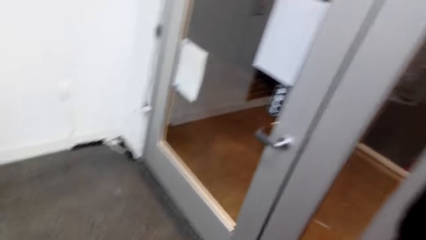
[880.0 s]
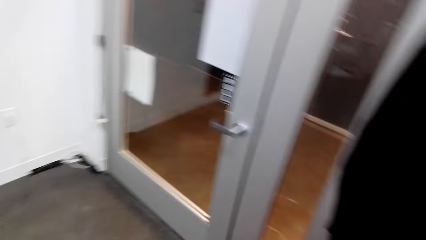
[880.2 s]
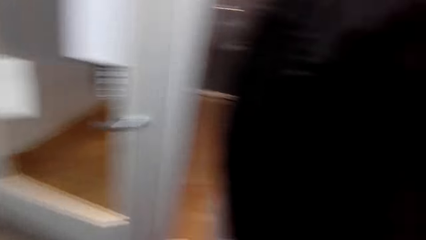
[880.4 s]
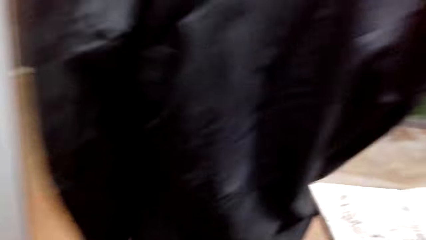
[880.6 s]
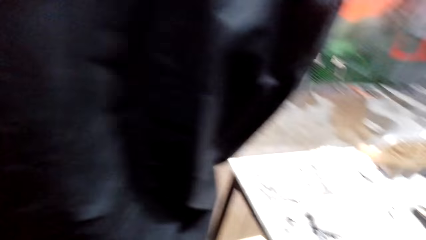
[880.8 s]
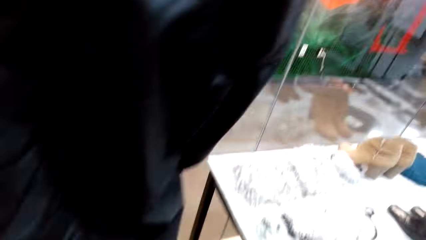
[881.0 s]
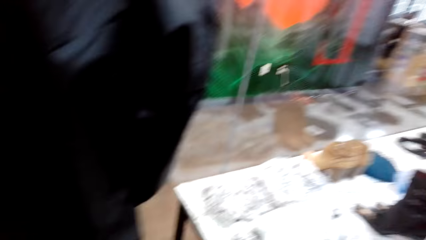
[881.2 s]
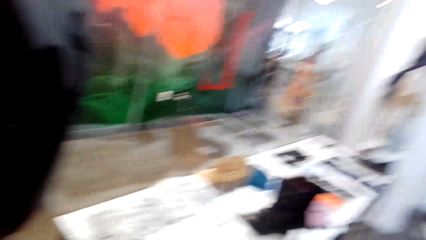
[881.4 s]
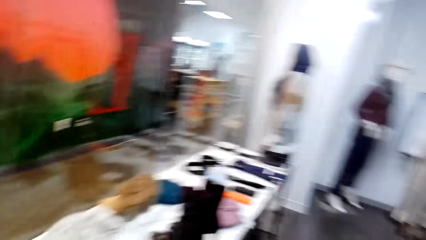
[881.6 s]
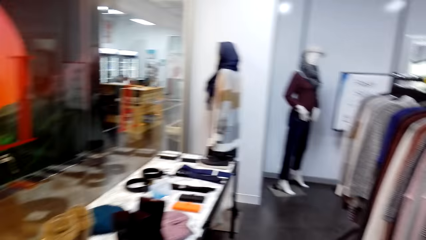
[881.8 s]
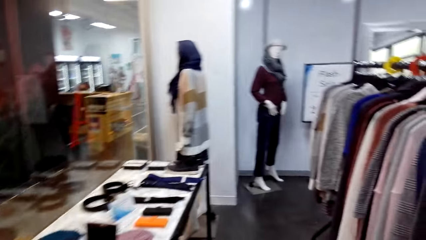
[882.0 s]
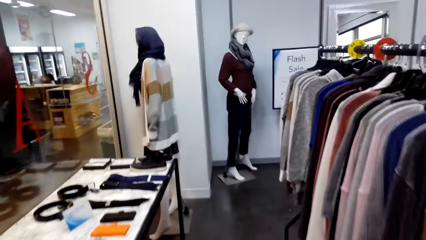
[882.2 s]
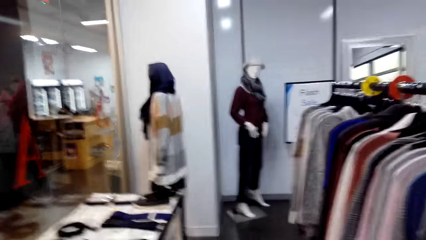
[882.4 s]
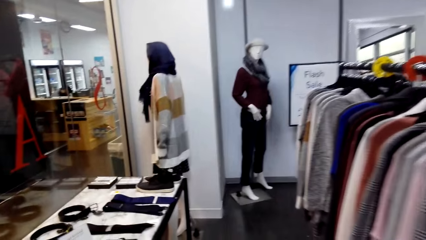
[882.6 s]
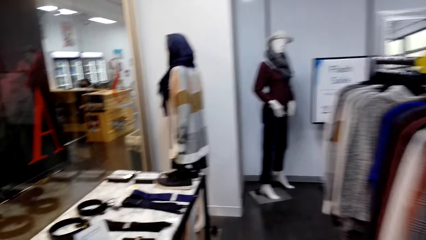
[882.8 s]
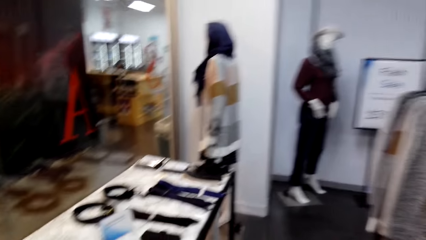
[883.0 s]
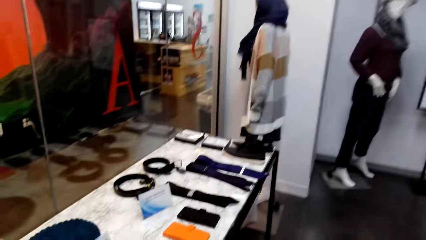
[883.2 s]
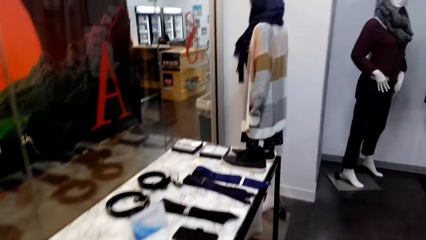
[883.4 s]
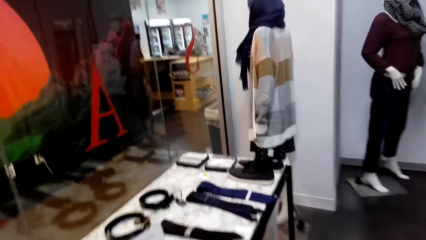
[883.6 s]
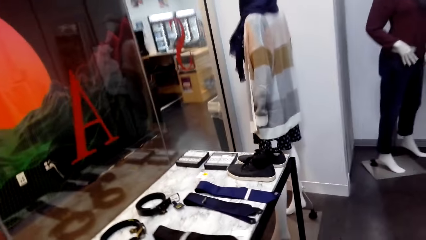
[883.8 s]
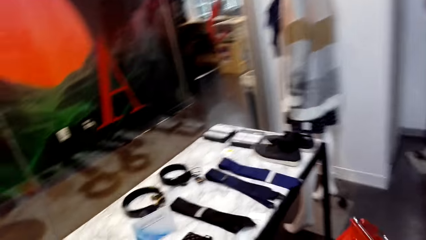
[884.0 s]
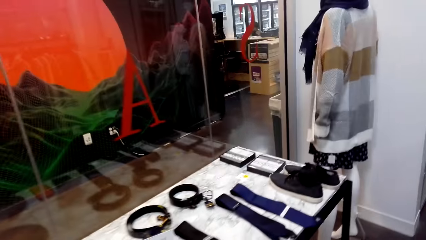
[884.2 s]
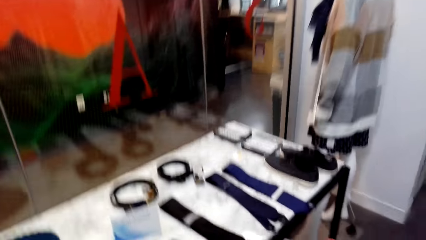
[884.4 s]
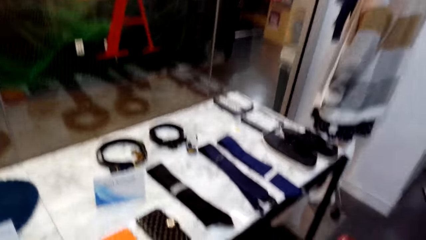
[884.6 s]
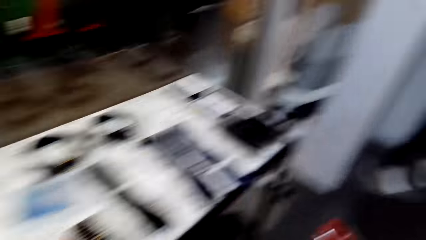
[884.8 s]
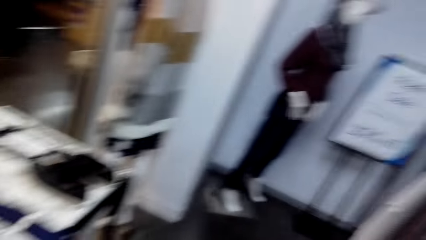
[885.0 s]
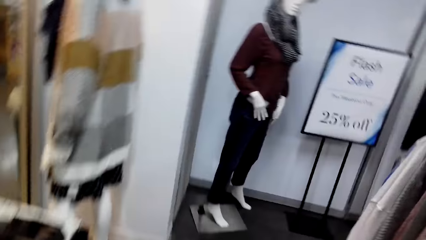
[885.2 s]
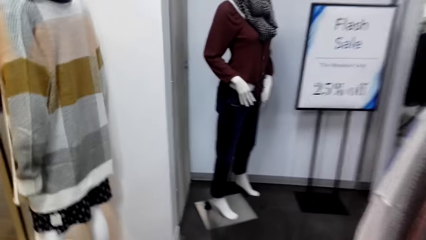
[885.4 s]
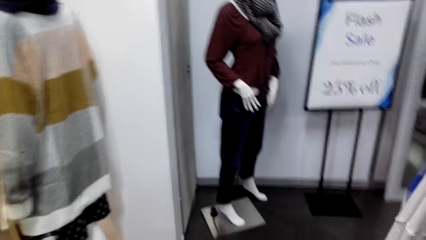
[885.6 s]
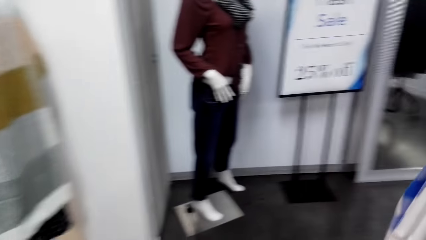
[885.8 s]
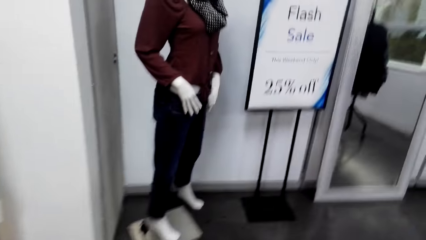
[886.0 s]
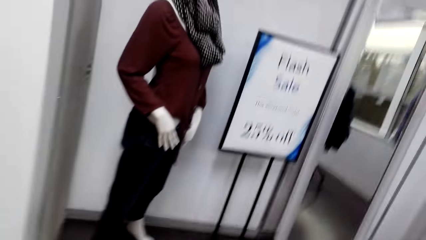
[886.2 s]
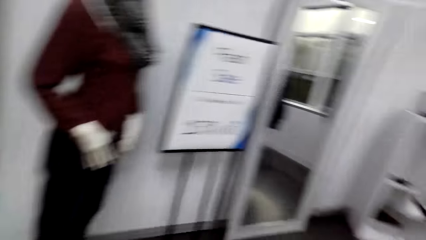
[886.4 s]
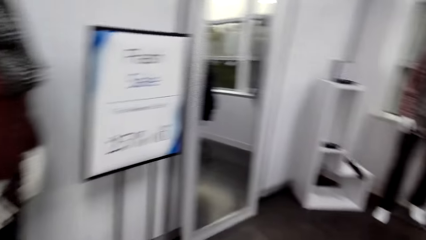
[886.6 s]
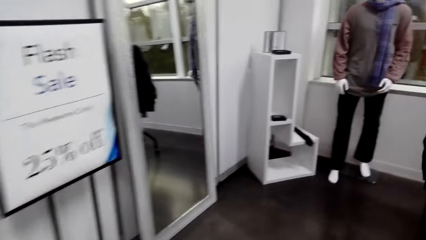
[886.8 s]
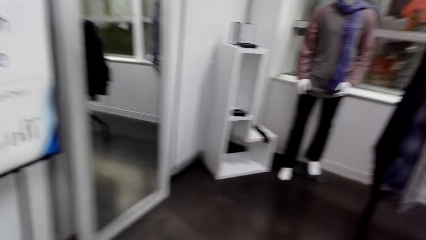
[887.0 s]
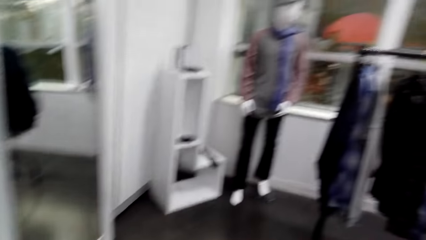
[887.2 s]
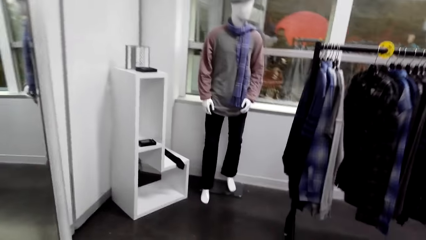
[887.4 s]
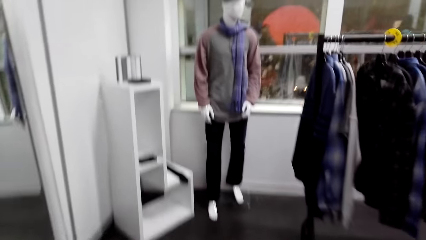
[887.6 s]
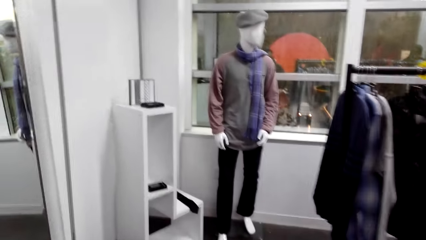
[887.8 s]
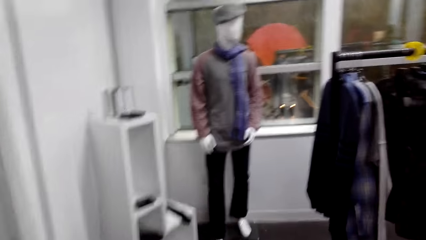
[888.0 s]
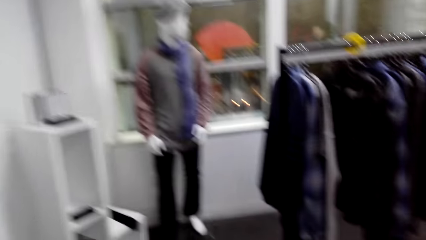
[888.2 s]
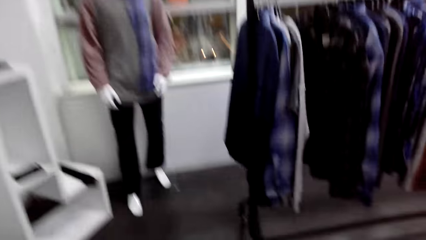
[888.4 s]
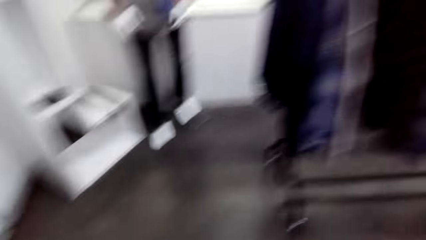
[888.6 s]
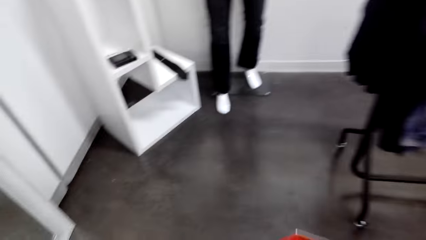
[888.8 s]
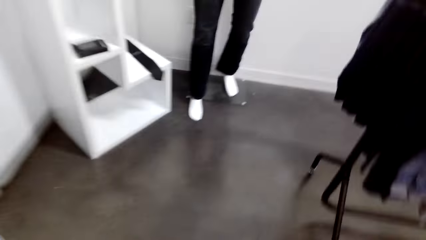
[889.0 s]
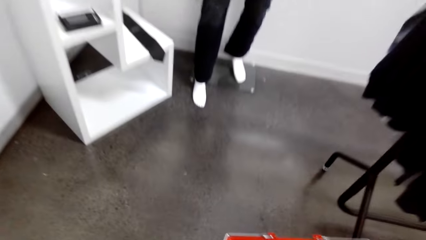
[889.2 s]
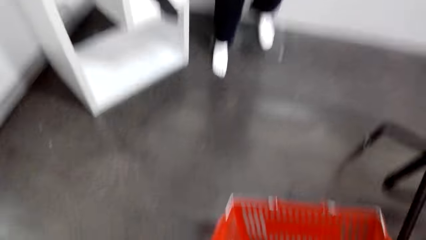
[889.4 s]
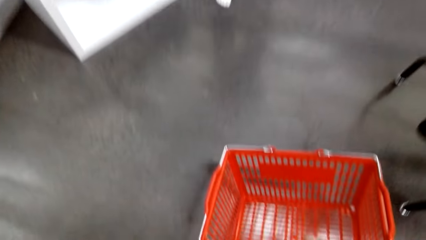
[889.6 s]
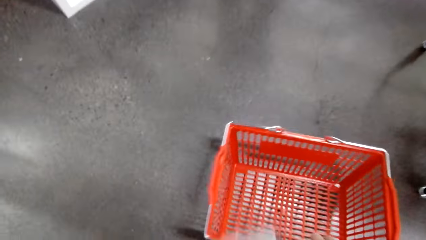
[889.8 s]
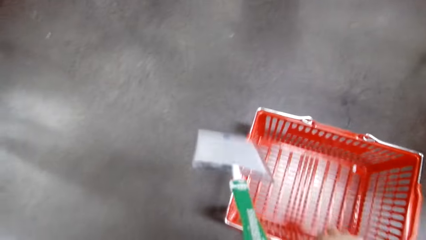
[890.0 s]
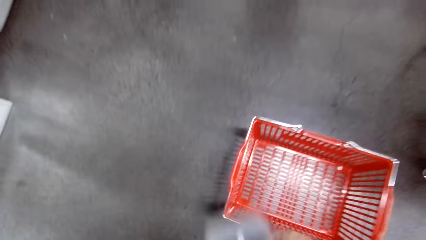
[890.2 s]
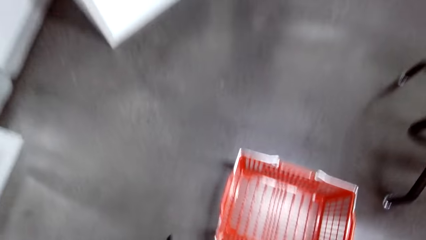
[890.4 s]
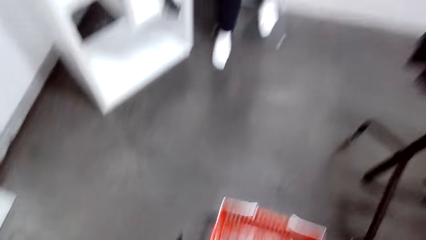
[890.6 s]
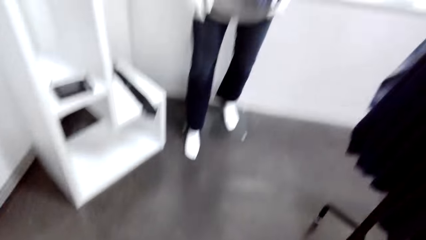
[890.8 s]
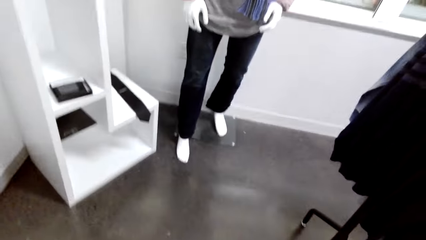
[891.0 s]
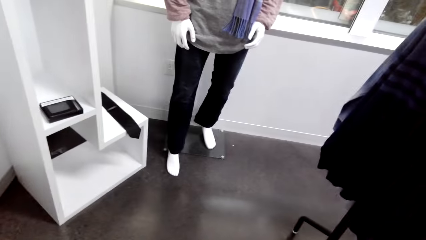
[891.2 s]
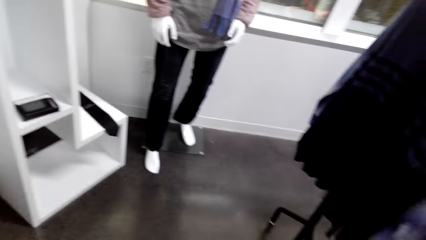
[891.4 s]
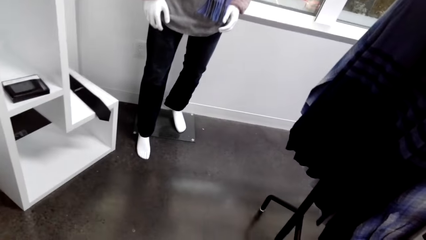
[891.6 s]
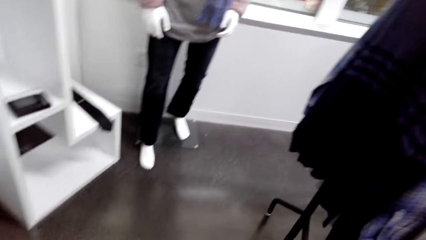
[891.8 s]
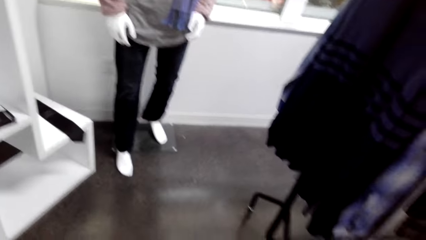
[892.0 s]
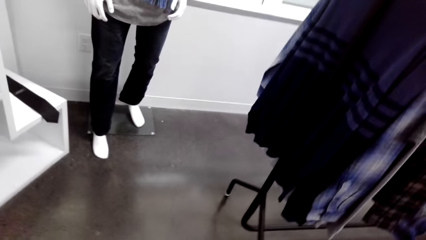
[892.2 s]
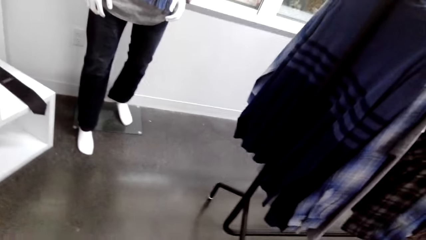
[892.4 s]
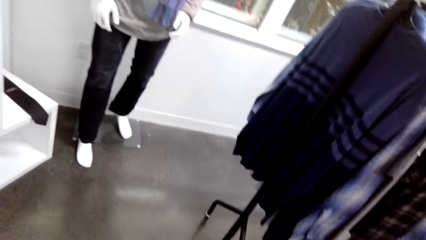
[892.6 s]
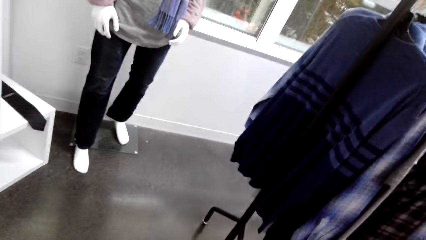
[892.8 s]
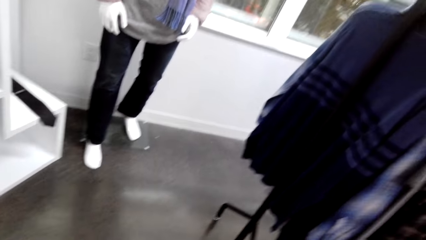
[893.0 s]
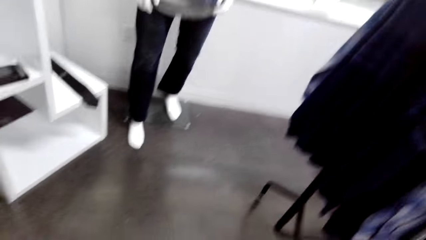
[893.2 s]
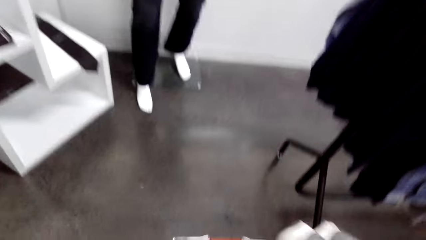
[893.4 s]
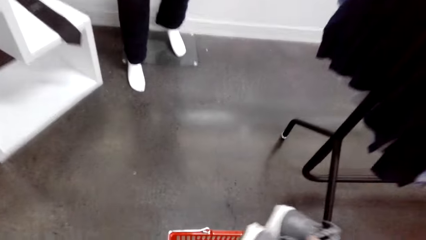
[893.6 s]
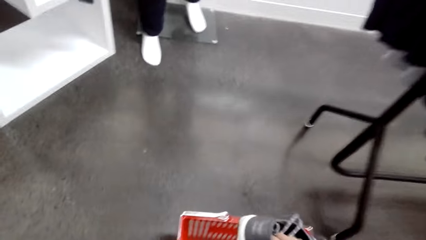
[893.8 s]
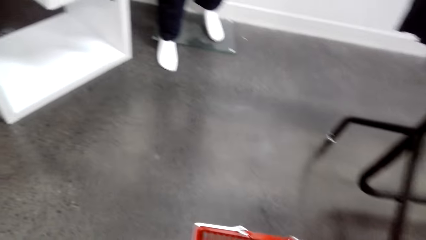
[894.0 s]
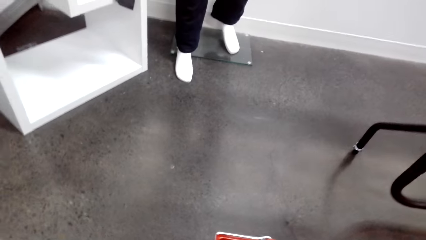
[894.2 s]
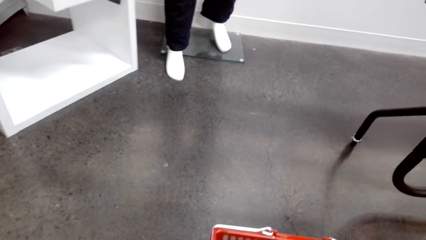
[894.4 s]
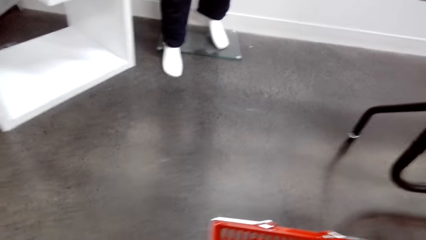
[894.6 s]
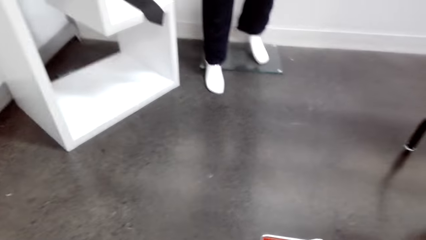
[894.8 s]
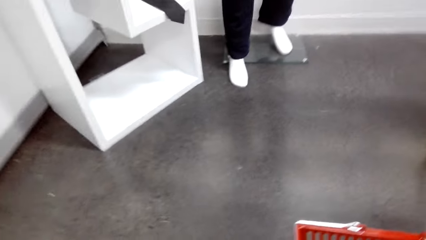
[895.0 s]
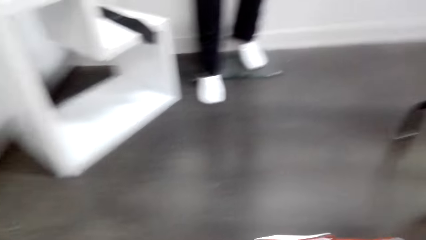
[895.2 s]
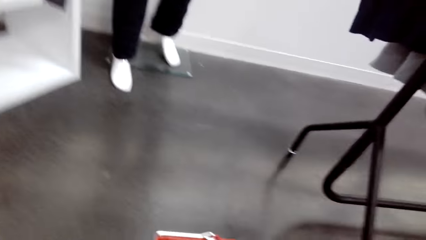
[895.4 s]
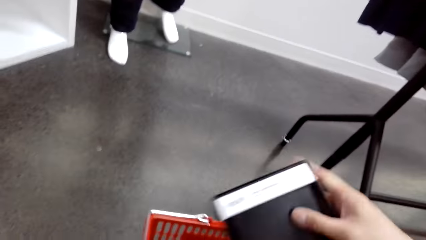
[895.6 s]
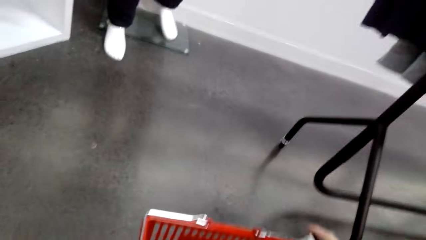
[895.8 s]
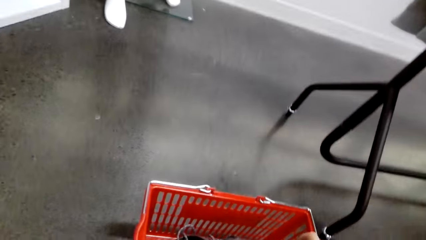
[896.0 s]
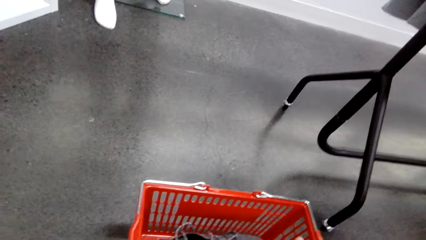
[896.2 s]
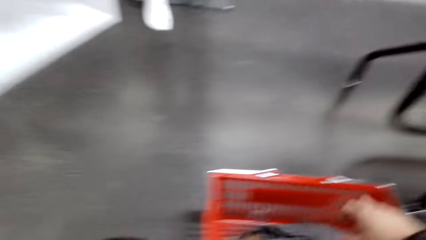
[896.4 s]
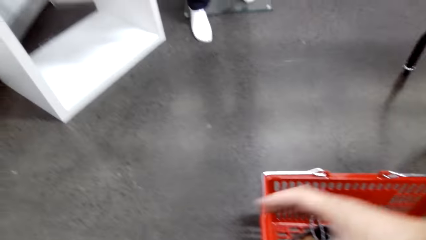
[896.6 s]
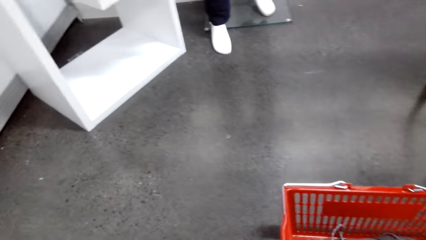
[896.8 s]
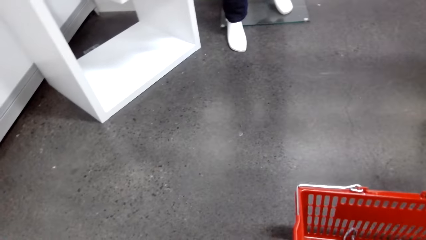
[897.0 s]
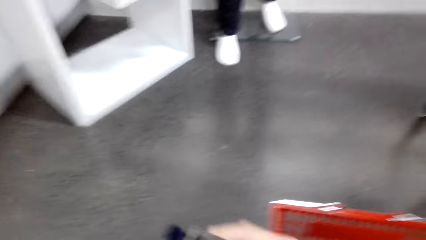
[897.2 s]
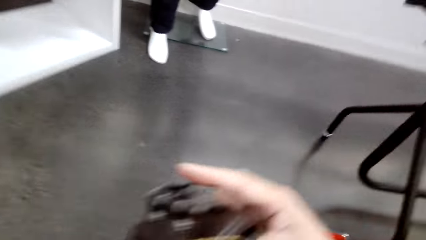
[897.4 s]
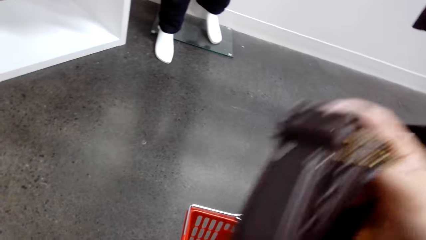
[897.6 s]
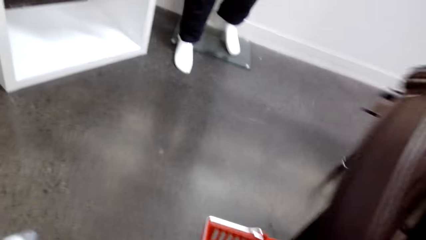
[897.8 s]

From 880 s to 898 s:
The camera wearer turns around. They walk in the boutique, turn around, and walk in the boutique. They put the shopping basket down. They look around. They put shoes in the shopping basket. They put something in the shopping basket.
